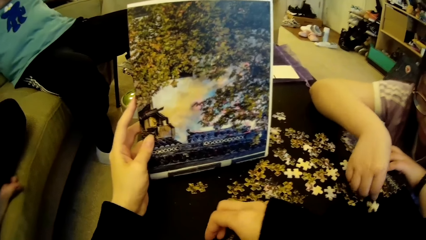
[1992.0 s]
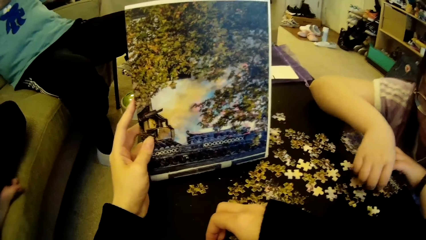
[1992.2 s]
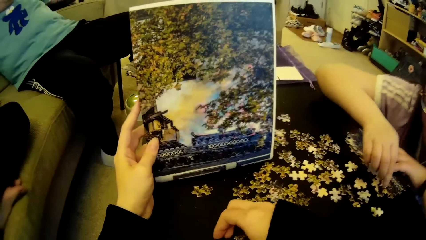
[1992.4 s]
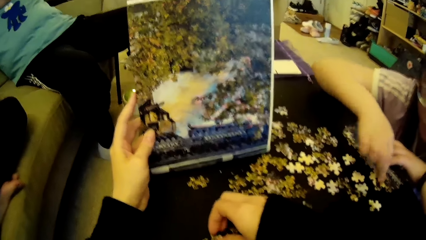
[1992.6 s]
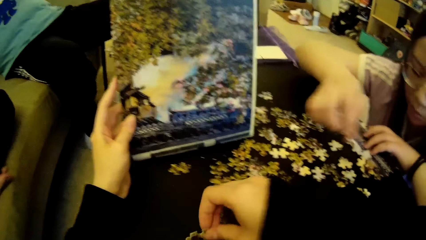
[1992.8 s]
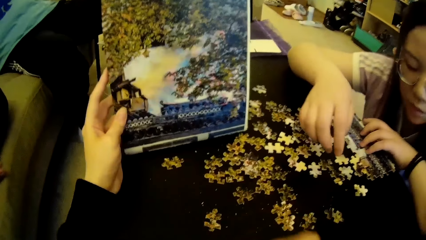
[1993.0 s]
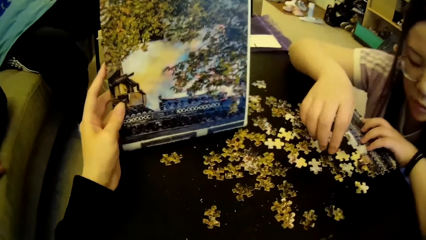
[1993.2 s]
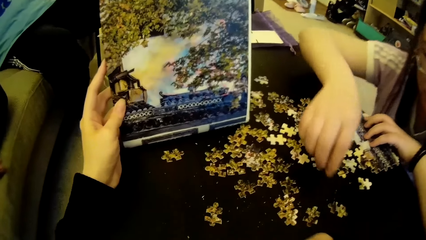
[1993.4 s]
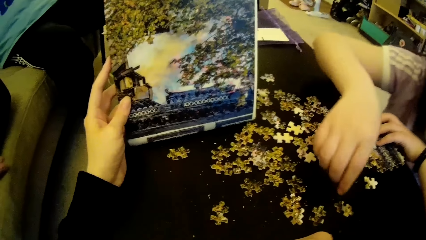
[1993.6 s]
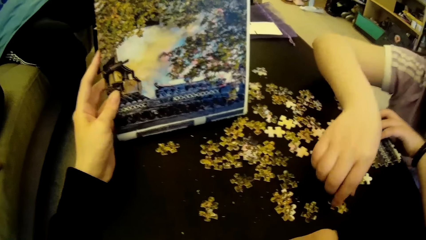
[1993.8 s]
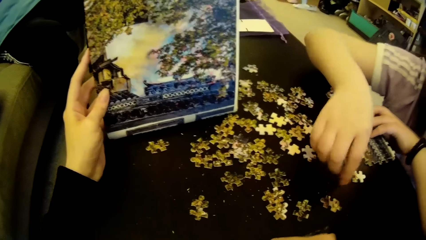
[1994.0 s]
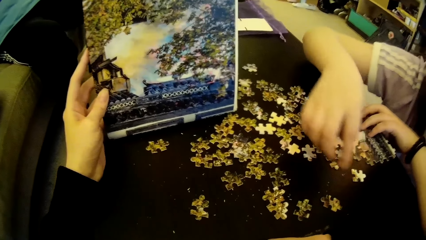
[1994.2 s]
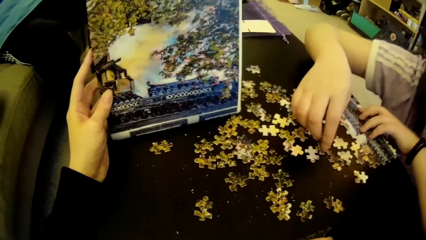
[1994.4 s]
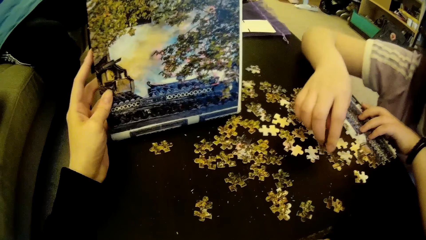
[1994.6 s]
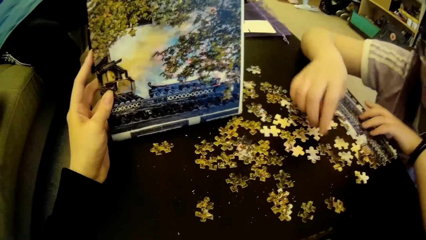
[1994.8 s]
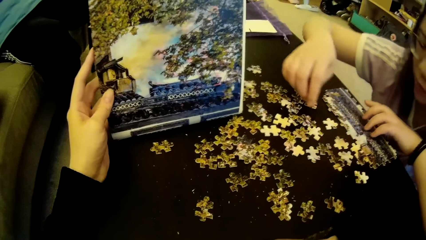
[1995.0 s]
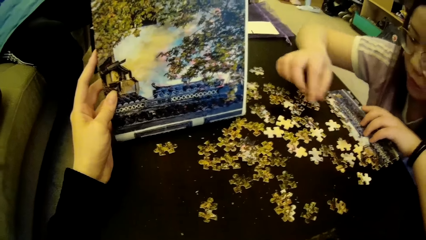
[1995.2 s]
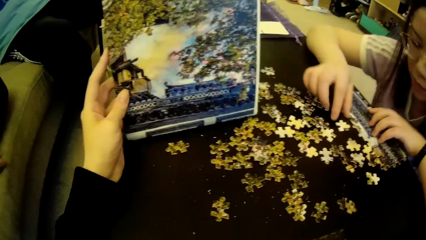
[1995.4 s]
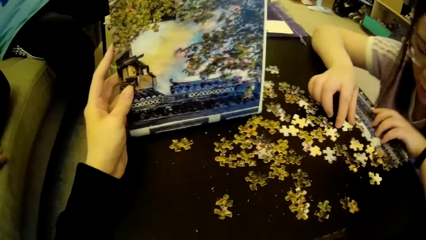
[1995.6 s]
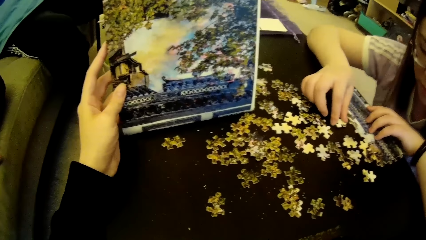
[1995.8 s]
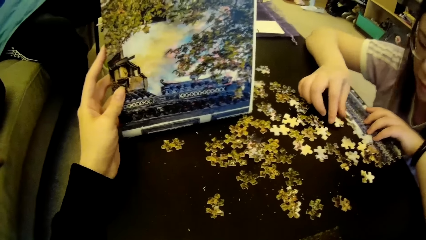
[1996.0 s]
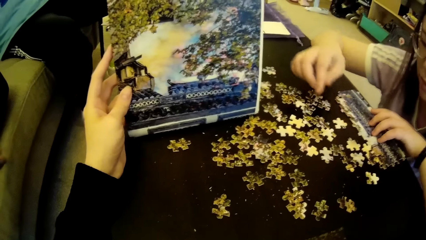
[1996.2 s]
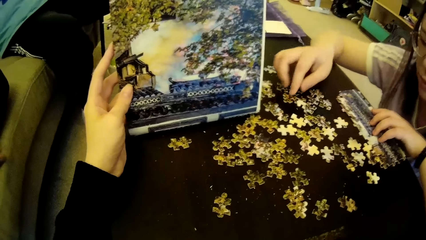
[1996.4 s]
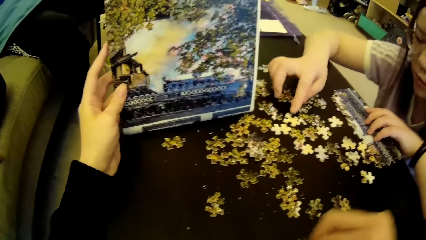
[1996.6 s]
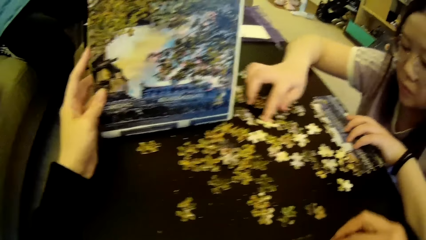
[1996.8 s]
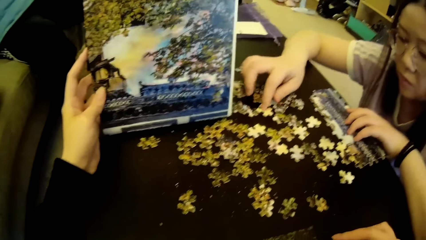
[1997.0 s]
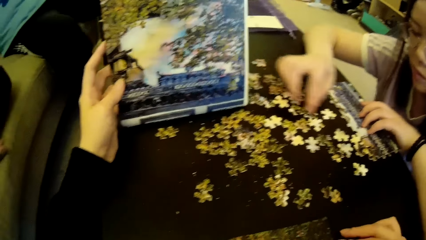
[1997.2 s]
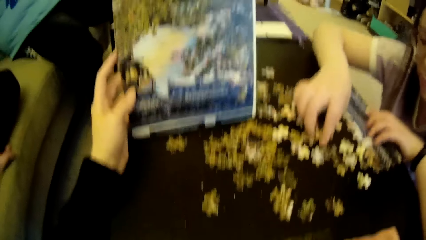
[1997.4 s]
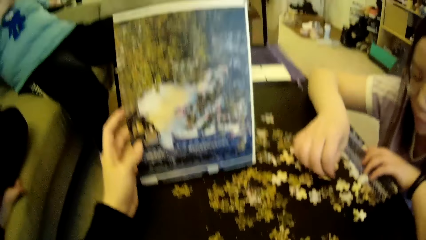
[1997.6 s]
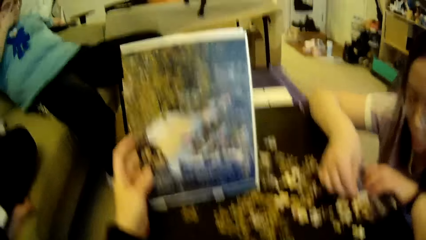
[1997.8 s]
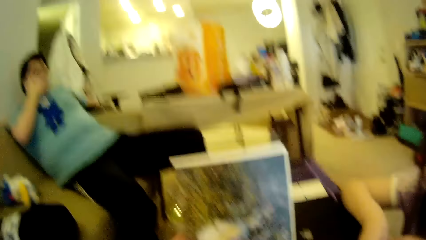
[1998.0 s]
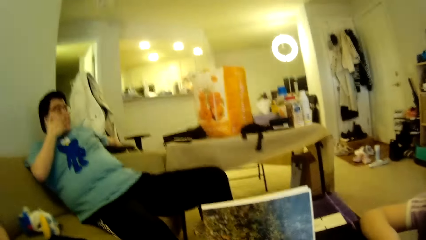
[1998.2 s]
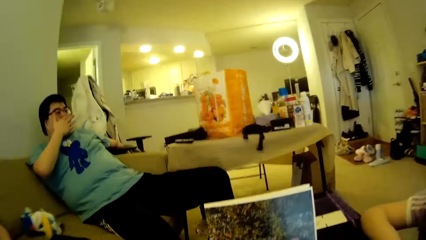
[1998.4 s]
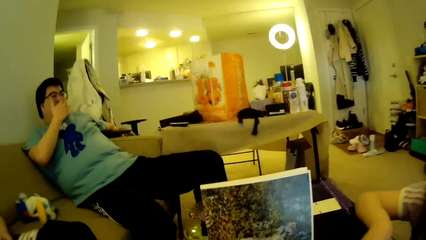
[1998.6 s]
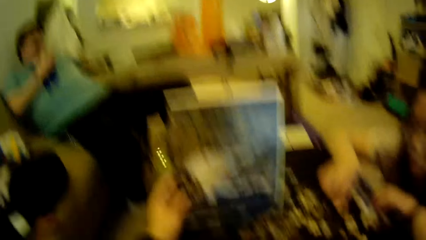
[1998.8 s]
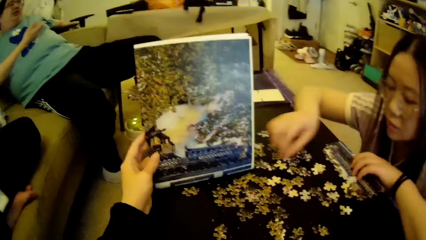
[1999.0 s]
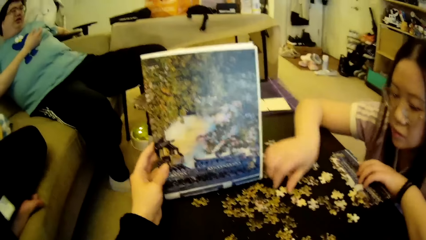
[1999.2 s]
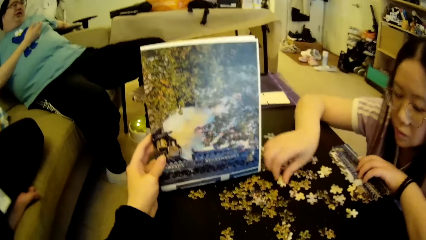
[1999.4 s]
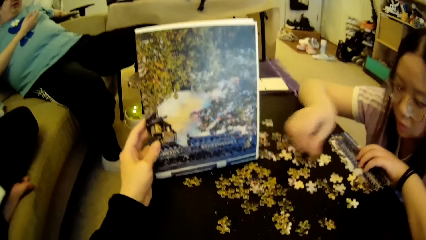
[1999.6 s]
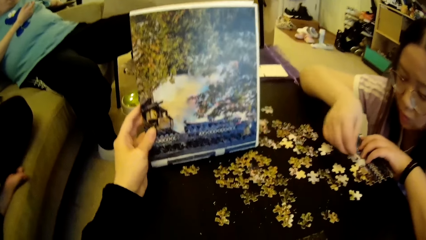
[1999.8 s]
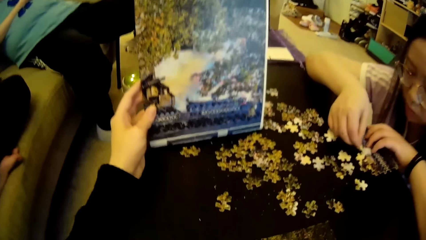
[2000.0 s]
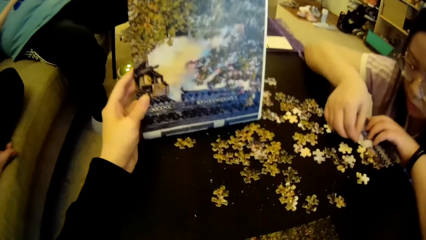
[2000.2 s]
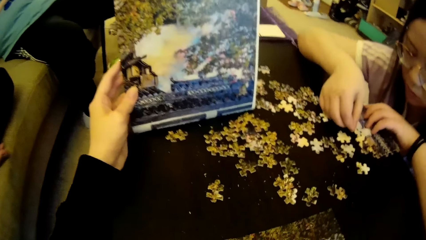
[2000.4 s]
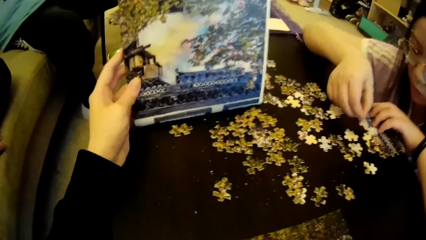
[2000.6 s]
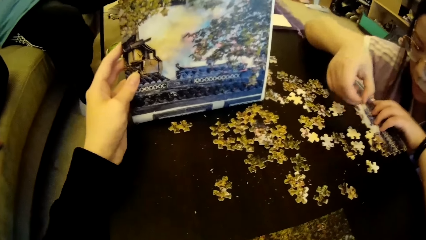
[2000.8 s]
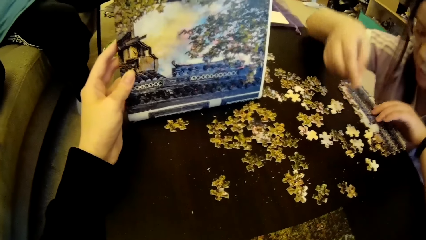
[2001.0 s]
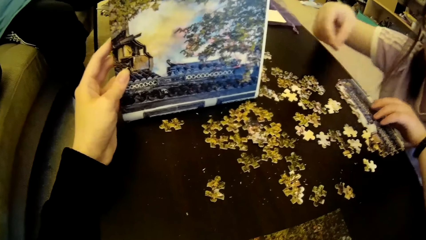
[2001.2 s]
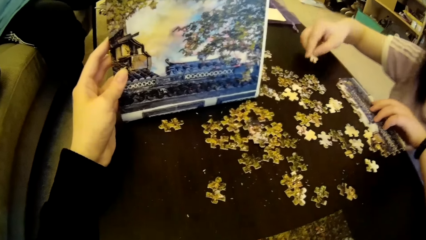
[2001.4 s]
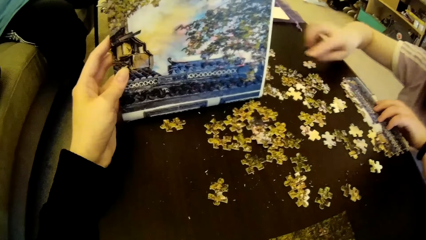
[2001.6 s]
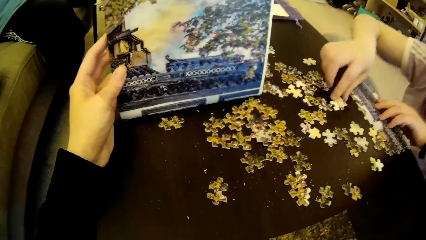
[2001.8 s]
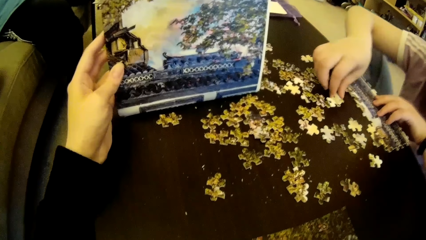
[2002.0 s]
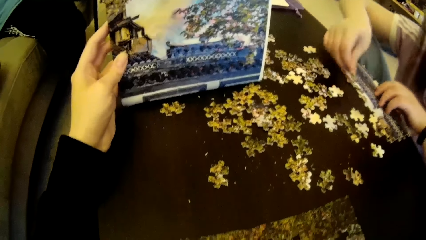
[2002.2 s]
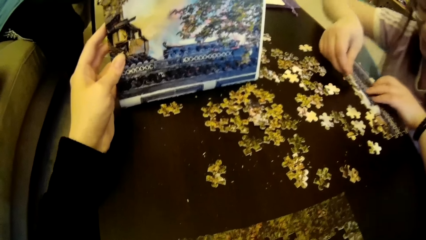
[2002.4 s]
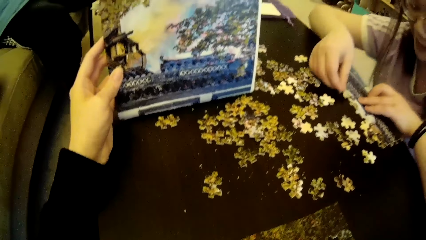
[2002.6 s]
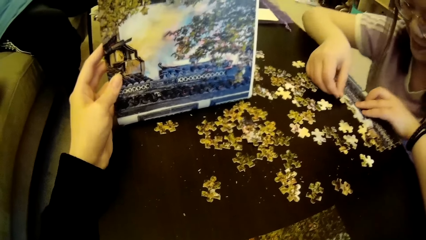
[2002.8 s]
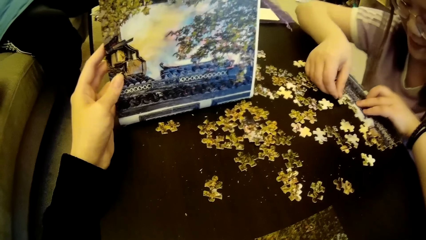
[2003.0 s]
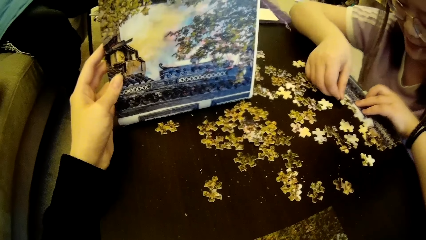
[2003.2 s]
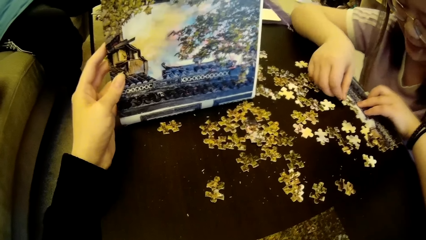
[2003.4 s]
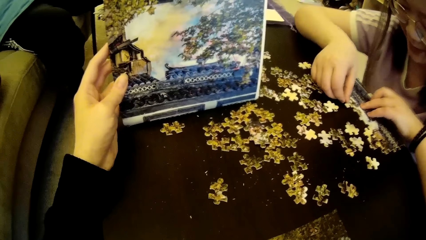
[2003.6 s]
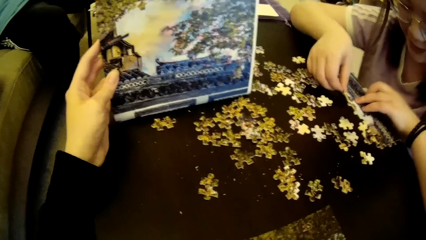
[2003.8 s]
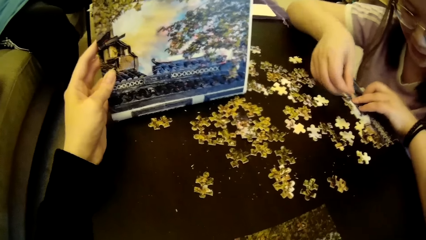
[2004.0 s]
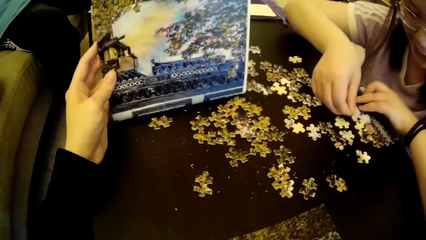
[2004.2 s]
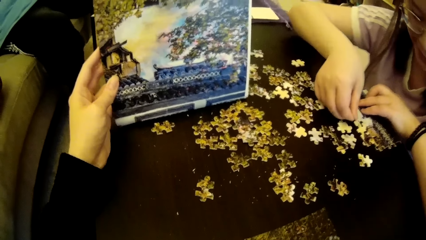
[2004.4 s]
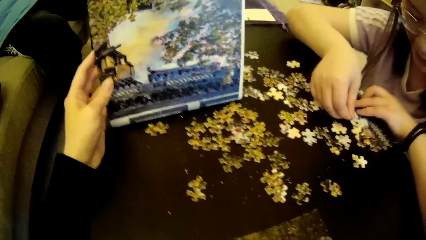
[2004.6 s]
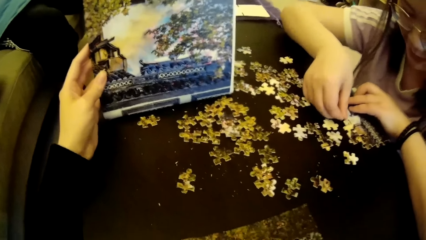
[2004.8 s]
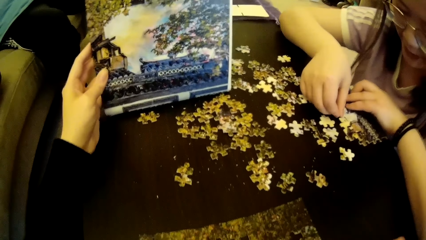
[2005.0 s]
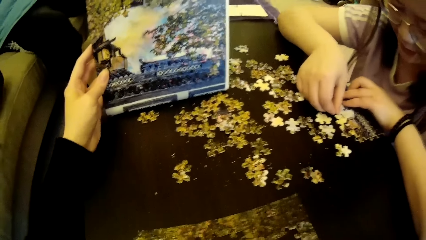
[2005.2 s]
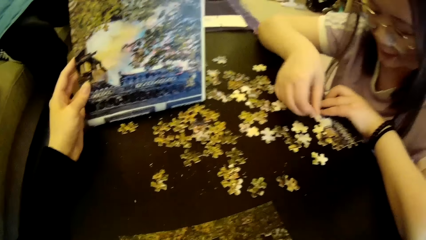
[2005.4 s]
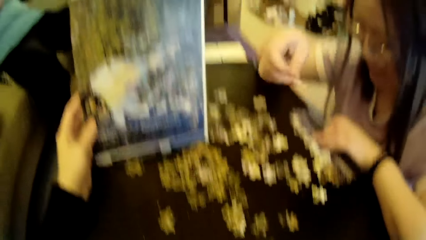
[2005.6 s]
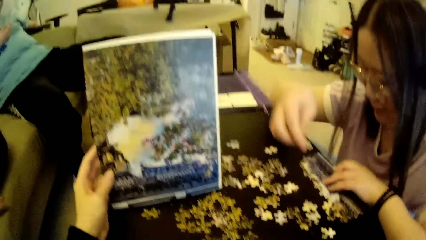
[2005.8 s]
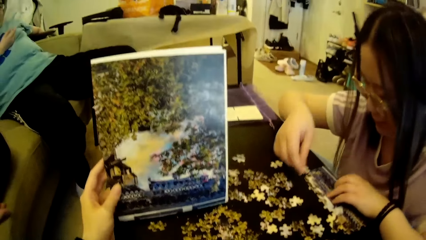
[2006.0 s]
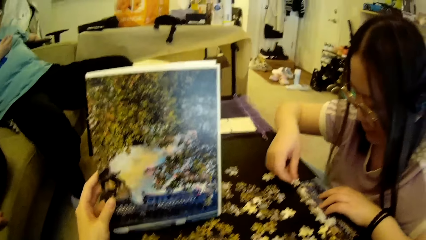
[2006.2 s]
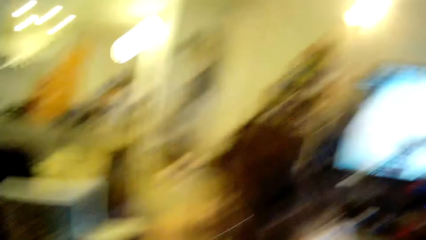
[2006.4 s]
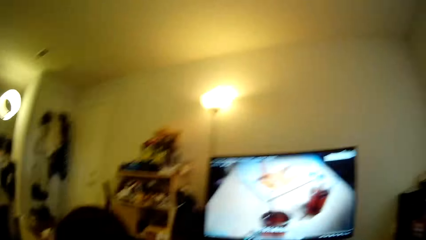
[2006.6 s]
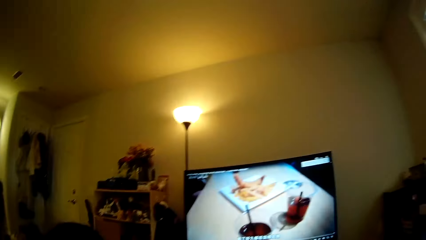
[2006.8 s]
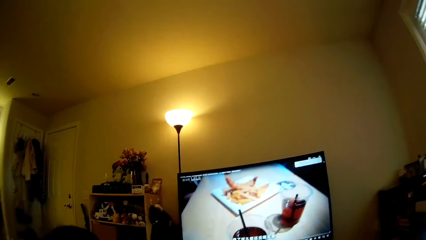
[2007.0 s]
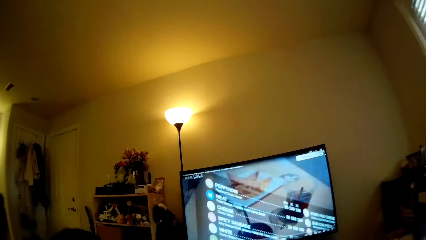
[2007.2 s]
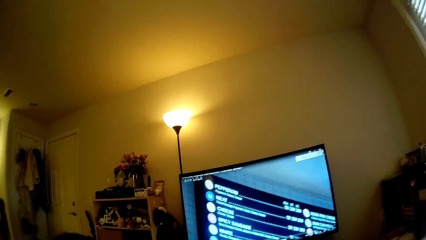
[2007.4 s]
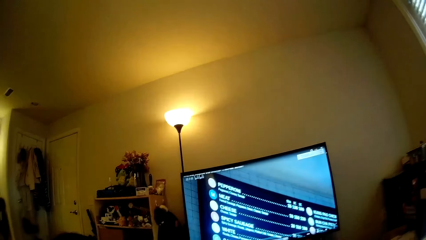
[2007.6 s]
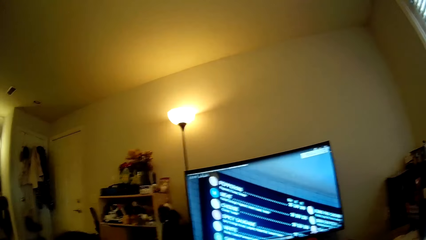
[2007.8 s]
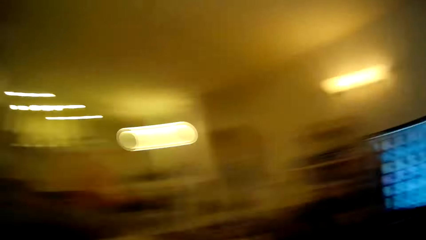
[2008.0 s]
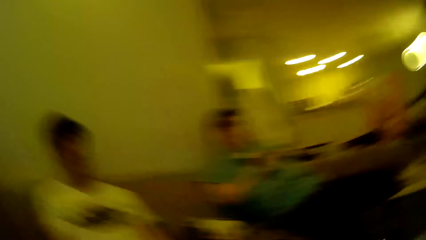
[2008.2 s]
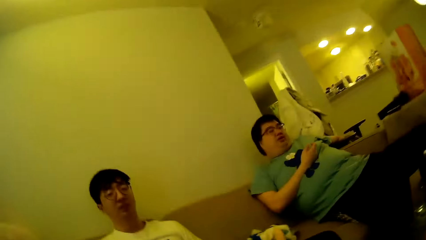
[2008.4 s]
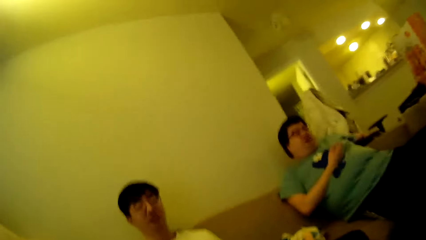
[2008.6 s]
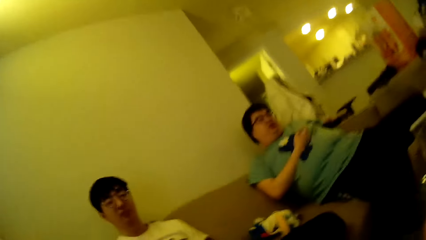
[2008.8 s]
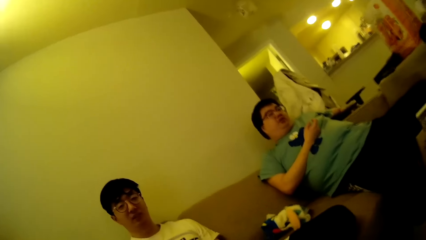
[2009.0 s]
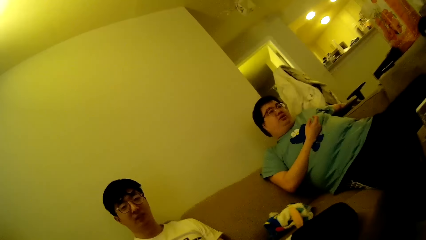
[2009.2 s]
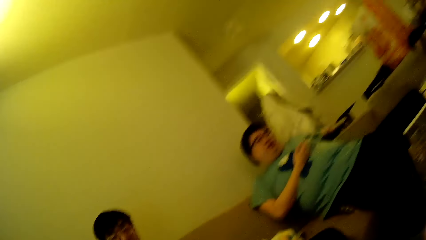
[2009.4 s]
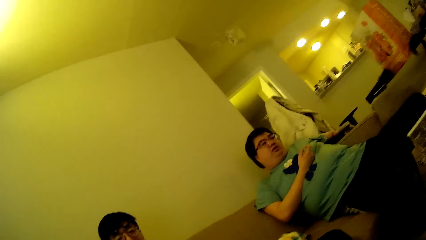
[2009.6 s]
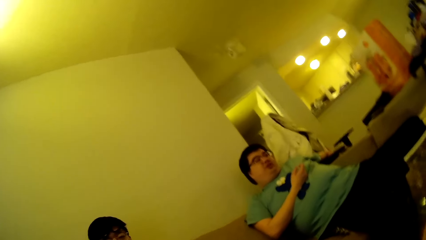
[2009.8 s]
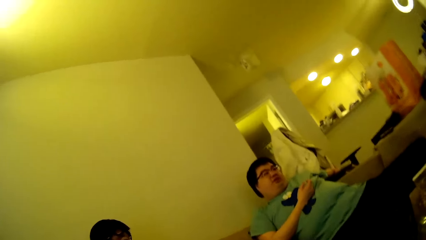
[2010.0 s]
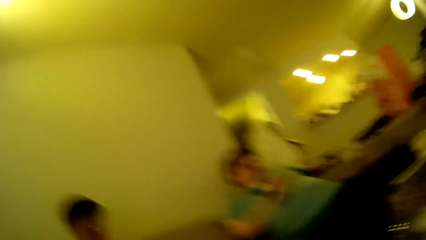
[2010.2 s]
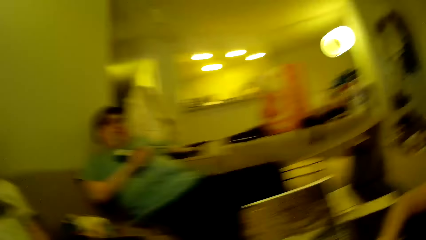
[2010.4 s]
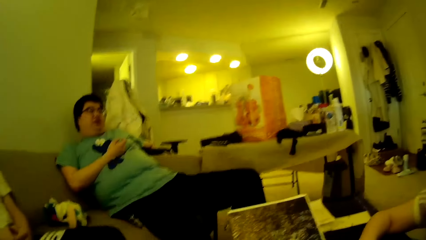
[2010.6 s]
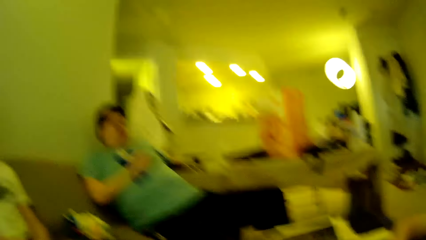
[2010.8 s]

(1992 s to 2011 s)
The camera wearer adjusts puzzle pieces on the table. A lady moves the model pieces. The lady searches around on the table. The camera wearer moves the hand and looks around. The lady picks up a puzzle piece on the table. A man wipes the face using a hand. The man touches the face. The lady moves the model pieces. The lady adjusts the puzzle pieces on the table. The camera wearer looks at the chart. The lady puts the model piece on the table. The lady fixes the model pieces. The camera wearer looks around. They look at the computer. They look around in the house. They look around.
